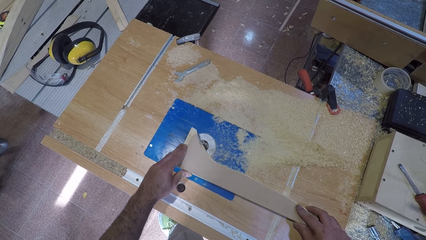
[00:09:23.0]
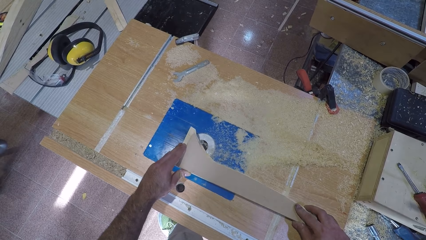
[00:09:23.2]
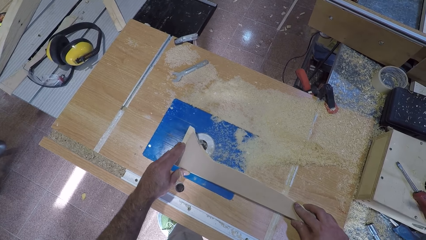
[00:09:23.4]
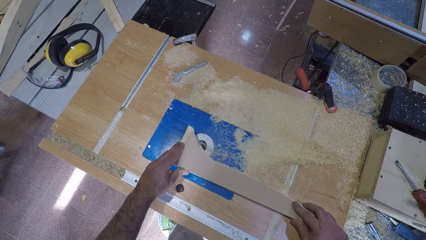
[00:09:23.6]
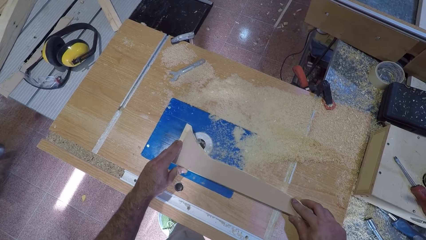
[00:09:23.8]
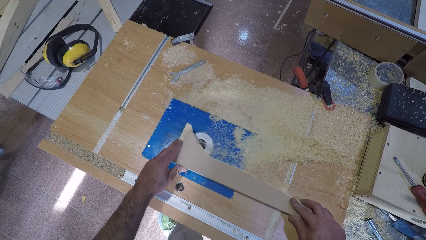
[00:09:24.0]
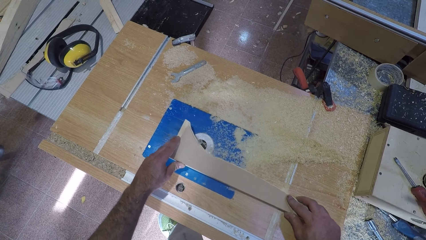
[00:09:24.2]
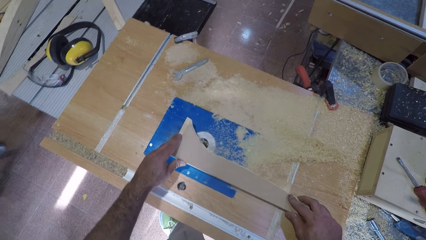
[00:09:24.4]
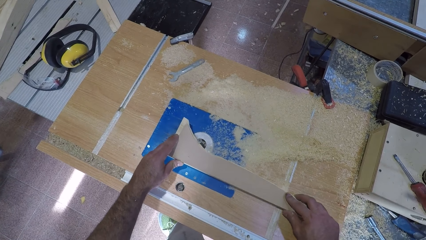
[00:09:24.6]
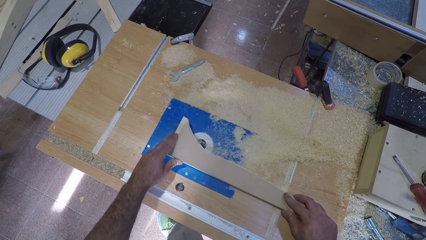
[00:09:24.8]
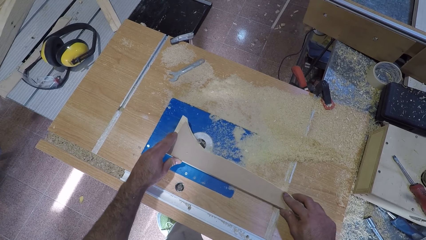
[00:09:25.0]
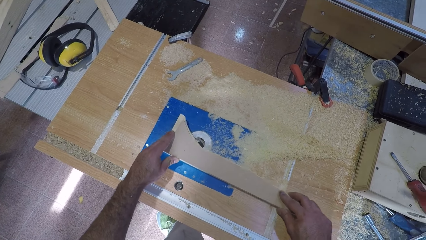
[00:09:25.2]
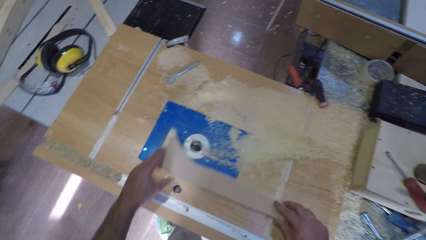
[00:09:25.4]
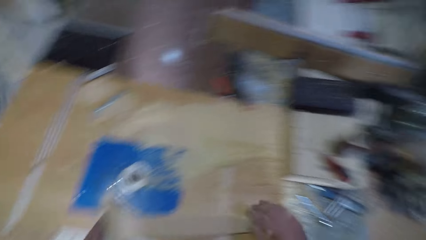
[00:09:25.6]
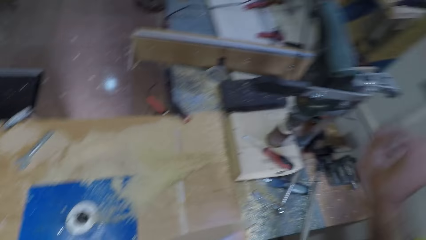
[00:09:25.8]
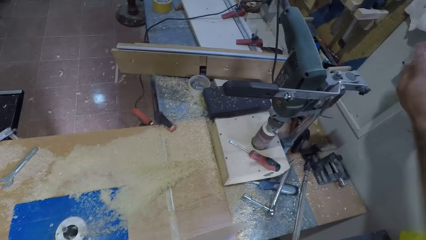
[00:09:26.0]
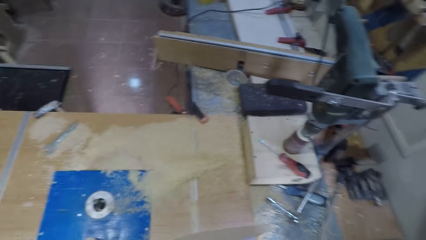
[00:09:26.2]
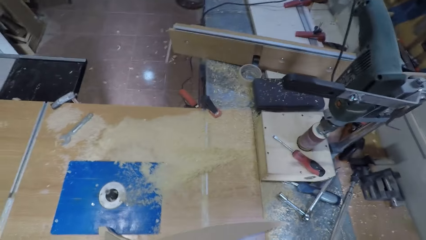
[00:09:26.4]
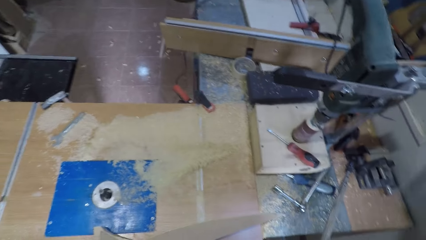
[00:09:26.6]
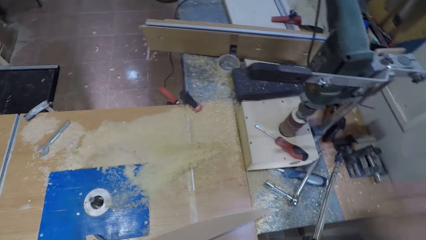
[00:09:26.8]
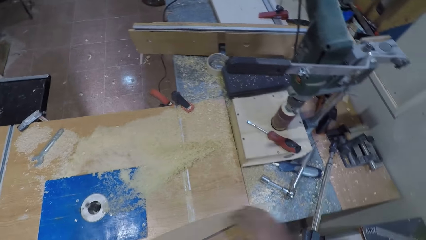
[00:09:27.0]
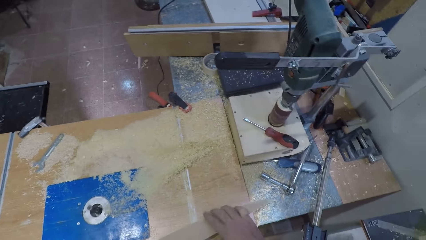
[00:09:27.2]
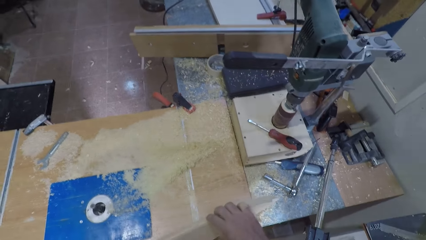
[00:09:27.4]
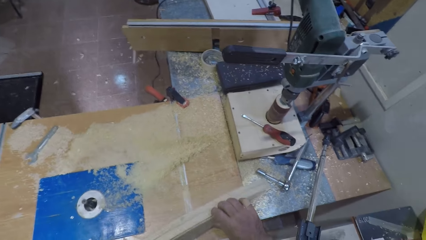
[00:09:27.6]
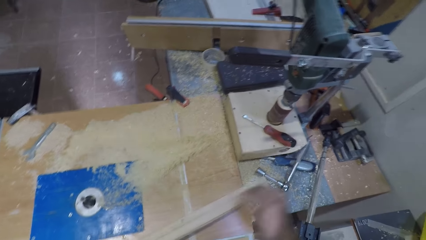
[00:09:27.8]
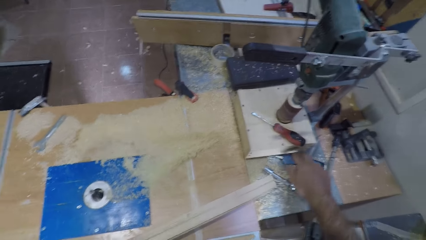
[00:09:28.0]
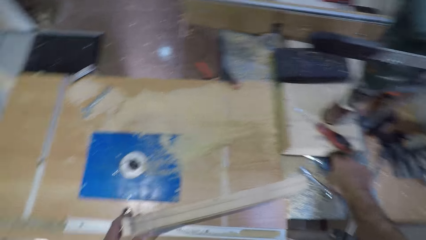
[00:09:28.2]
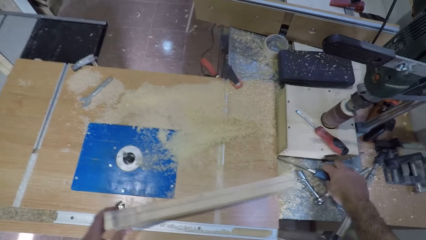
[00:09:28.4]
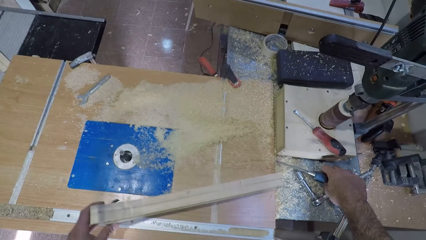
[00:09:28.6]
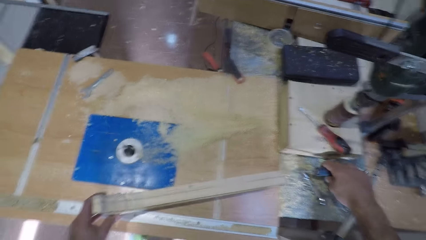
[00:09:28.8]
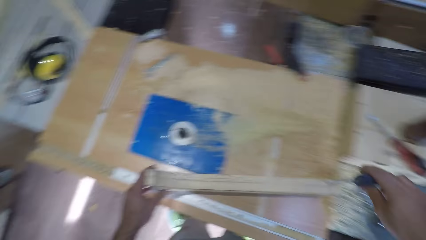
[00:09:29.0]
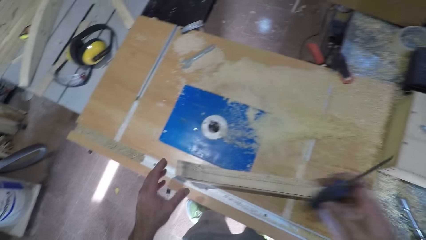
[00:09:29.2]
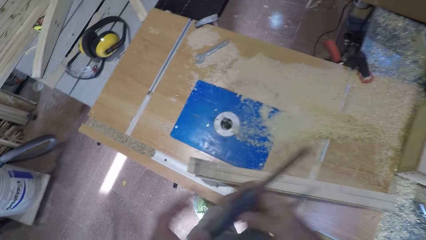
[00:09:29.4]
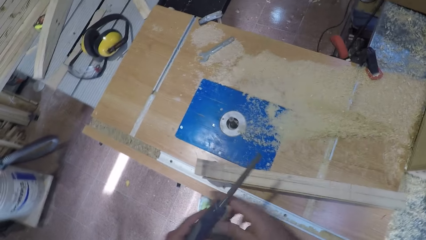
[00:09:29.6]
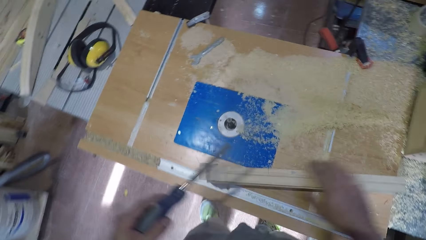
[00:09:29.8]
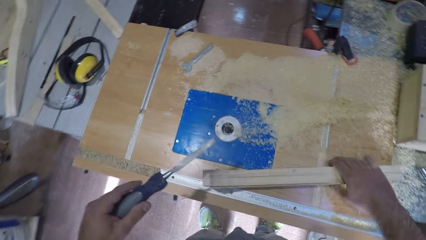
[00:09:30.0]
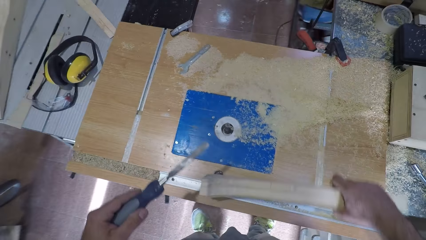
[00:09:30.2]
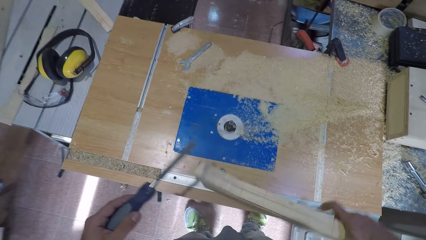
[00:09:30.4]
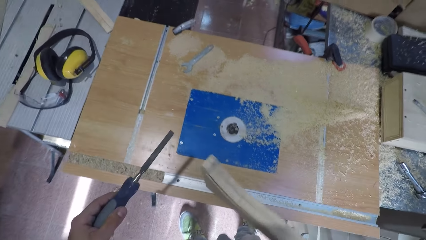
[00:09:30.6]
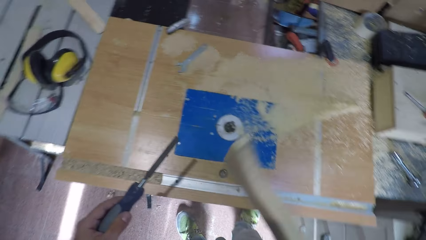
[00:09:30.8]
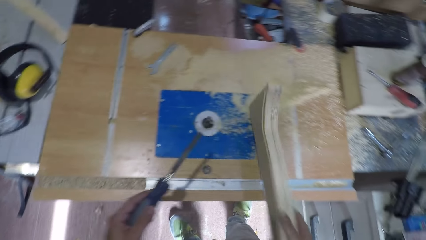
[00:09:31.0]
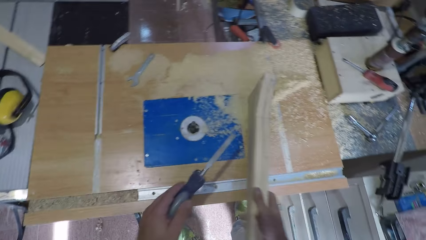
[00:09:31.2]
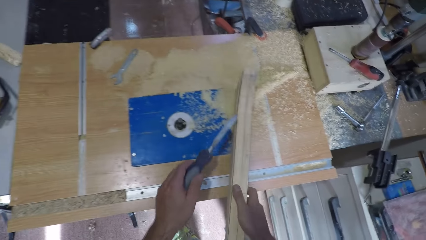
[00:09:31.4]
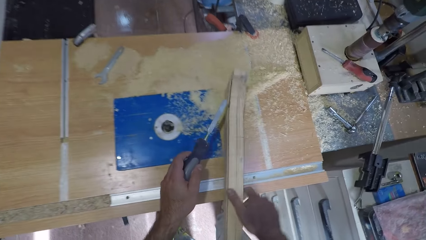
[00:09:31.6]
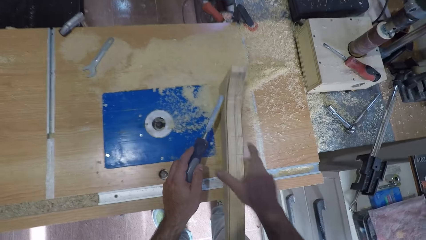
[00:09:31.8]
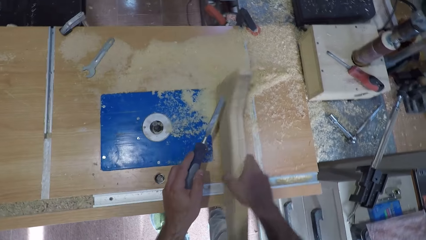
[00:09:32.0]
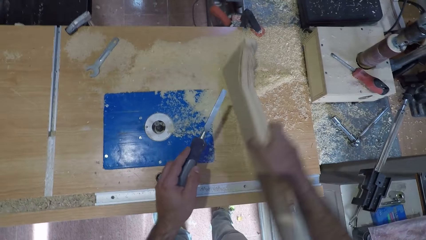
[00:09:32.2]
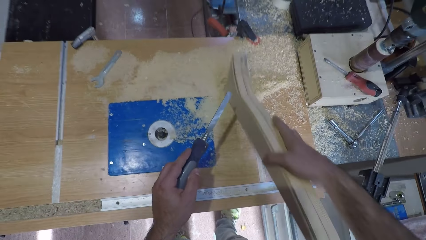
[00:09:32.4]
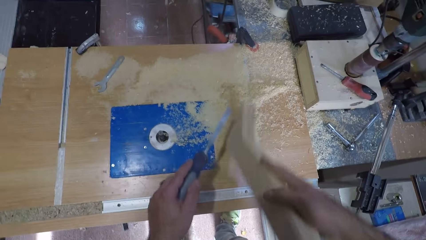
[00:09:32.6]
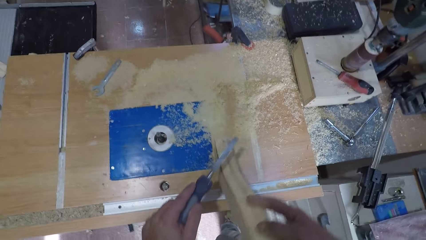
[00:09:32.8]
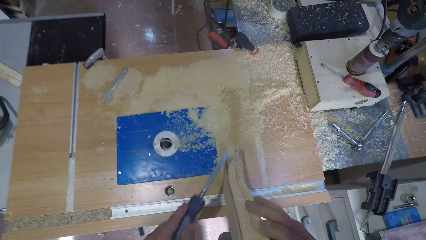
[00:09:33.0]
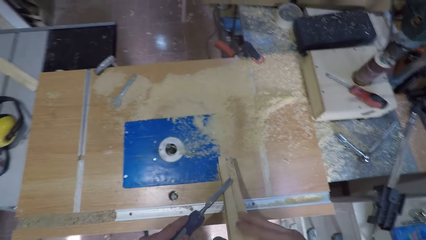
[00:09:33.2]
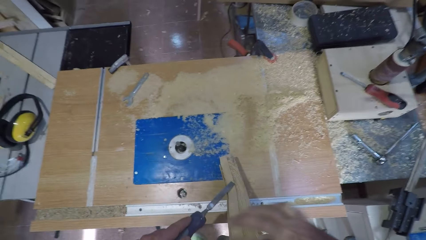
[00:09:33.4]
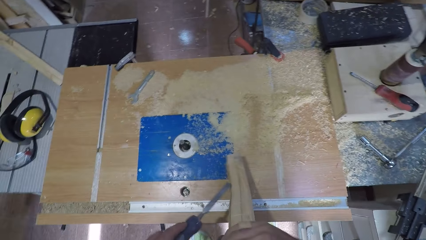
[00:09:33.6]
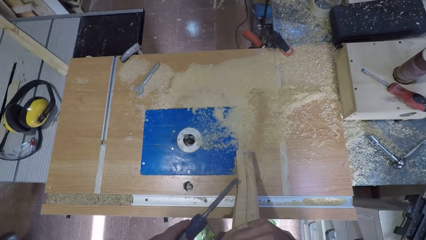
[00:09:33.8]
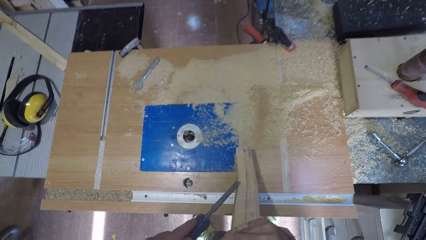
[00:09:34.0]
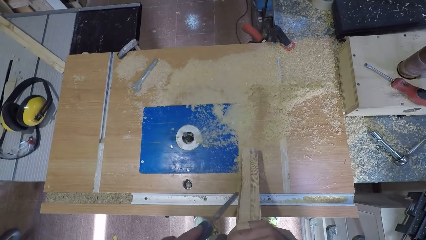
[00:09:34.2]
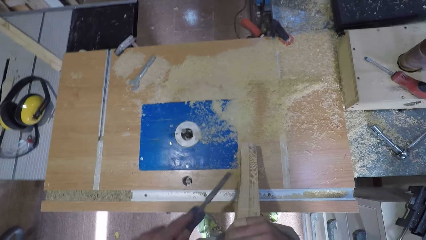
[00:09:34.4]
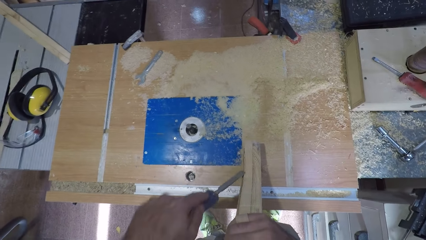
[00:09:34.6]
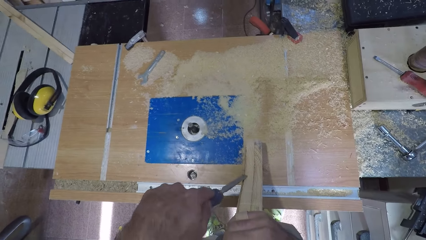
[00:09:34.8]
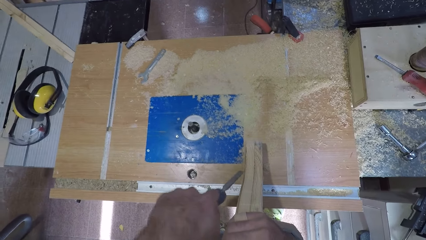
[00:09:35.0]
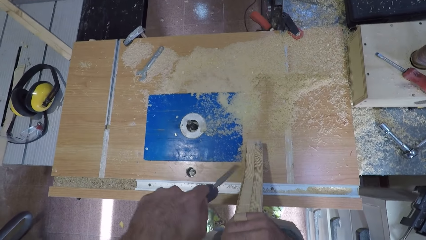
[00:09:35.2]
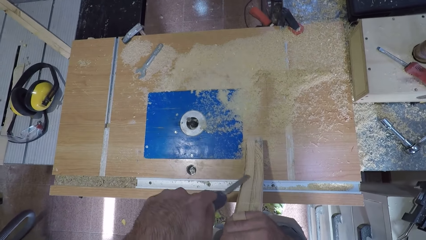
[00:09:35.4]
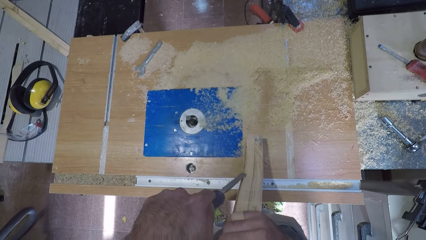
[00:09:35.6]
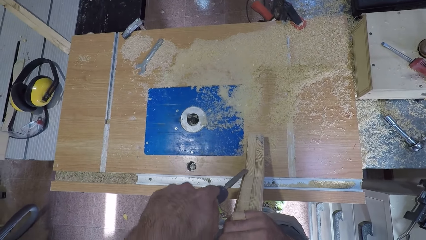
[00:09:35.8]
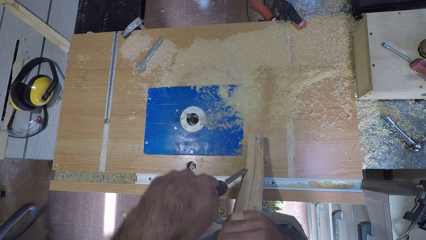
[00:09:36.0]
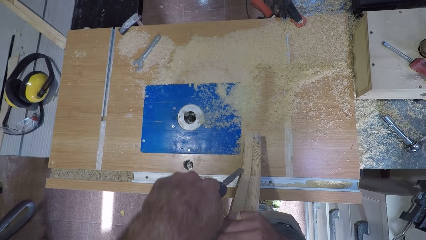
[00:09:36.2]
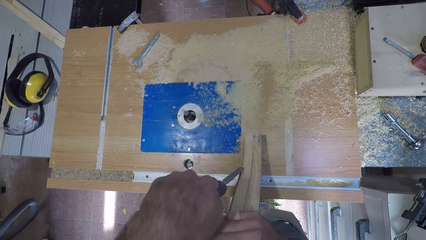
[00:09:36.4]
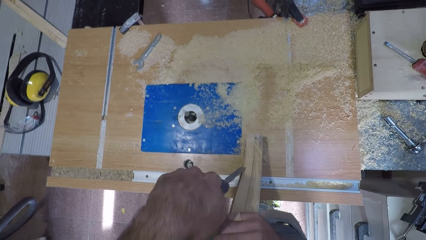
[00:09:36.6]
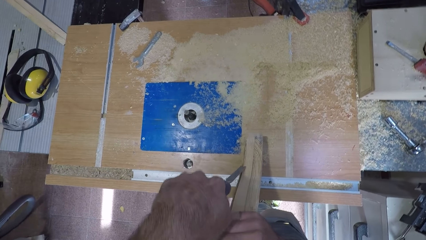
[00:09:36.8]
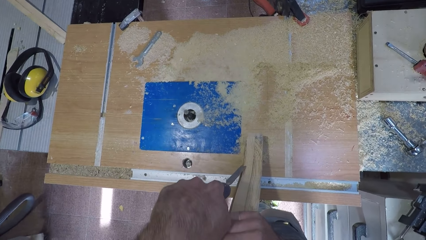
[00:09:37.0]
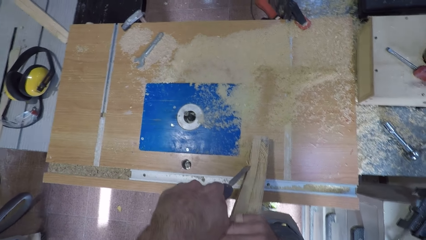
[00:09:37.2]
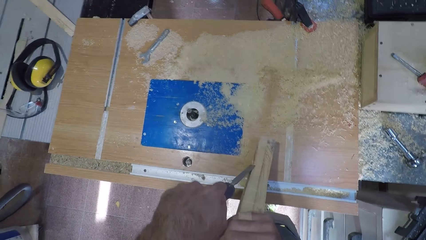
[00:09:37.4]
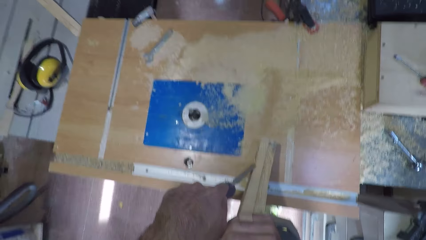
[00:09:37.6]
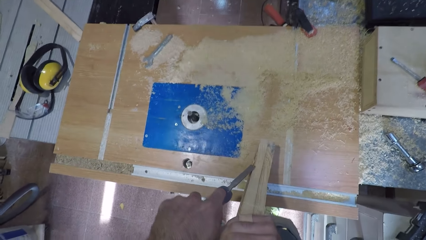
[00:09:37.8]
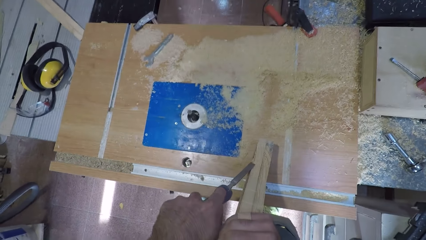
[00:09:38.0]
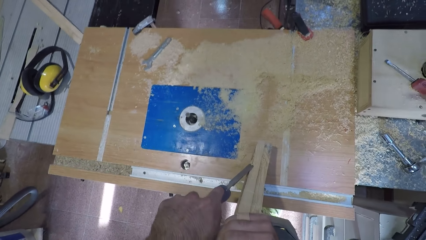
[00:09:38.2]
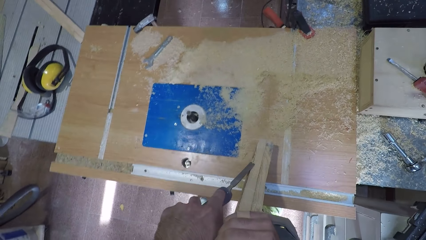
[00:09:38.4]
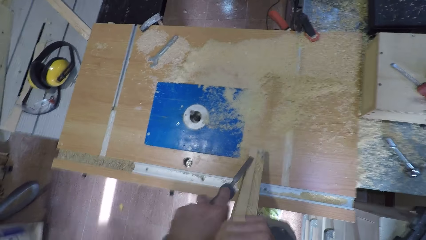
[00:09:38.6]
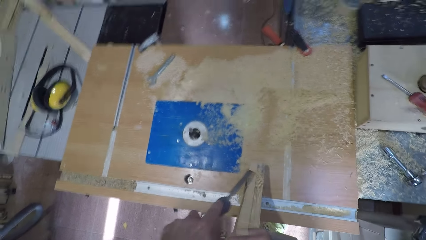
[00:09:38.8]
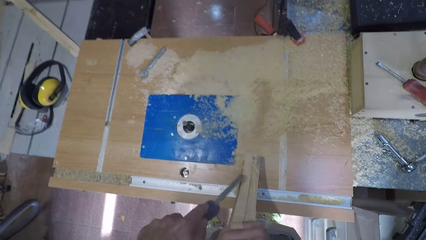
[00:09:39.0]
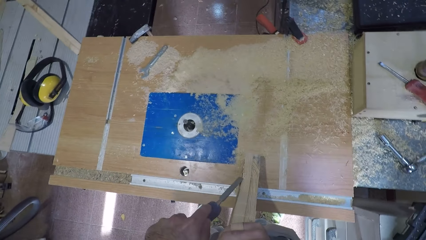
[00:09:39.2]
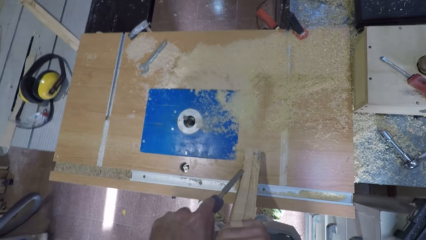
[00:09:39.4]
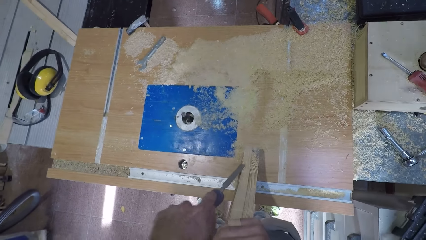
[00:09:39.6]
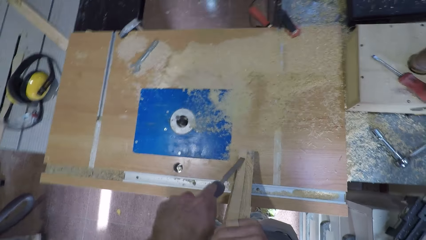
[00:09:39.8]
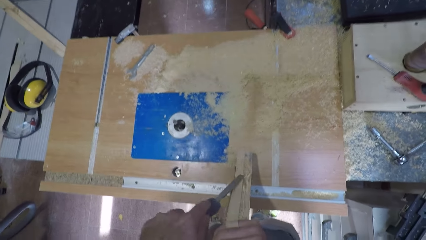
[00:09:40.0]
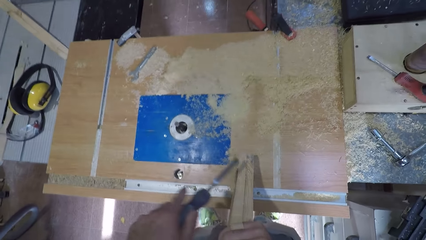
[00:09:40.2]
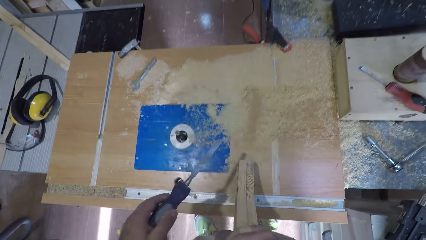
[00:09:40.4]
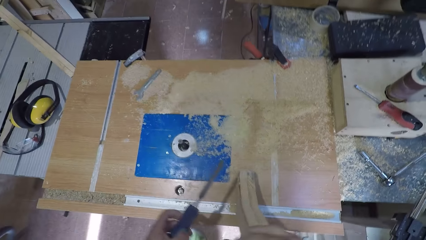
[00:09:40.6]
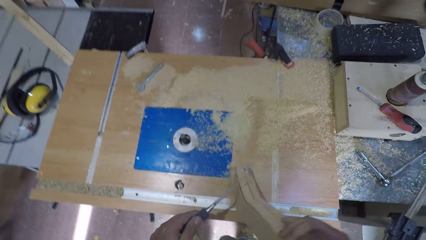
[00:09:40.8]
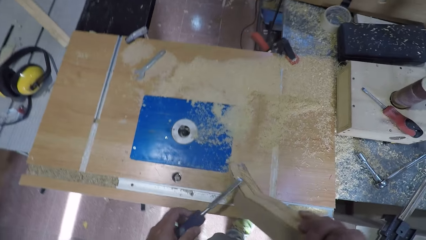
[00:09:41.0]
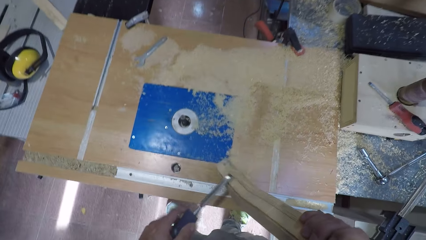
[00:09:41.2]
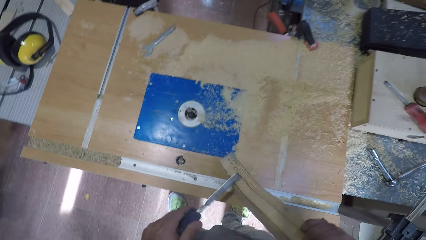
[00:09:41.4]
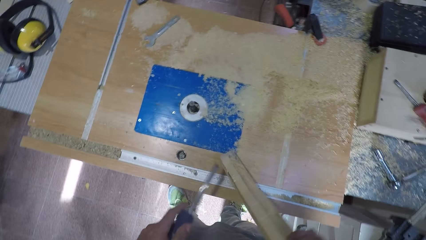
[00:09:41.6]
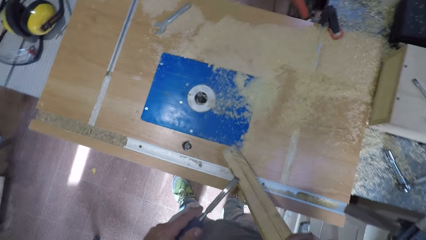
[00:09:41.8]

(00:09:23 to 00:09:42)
The camera wearer removes the wood from the filer. He switches off the router table or workbench machine. He clasps the timber. He picks the wood with his right hand and removes his right hand from the wood. He picks a chisel or wood file. He passes the chisel to his left hand. He holds the timber on the router table. He picks the wood with his right hand. He drops the wood on the workbench machine. He adjusts the wood on the workbench. He raises the timber from the router table. He sets the timber on the router table. He smoothens the timber with the wood file. He trims the wood with the chisel.
